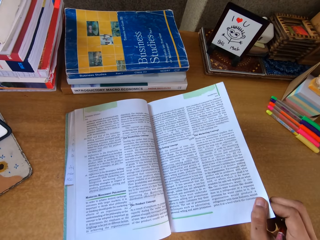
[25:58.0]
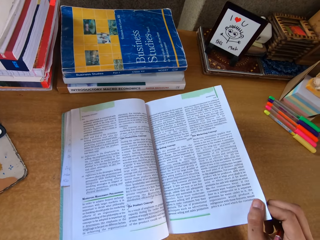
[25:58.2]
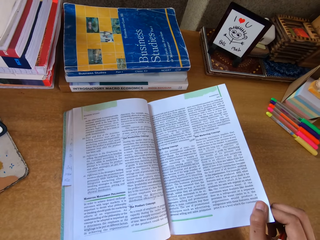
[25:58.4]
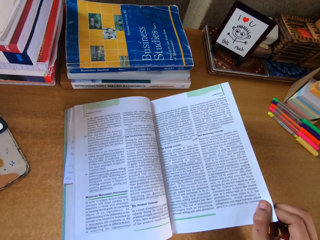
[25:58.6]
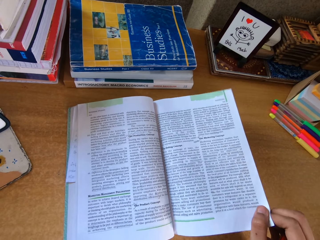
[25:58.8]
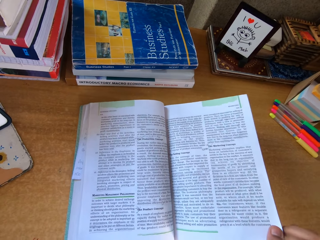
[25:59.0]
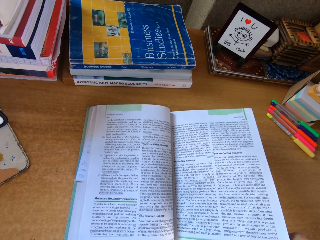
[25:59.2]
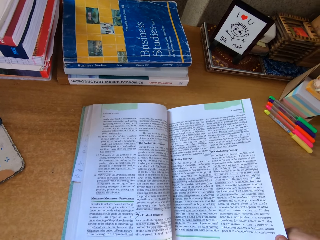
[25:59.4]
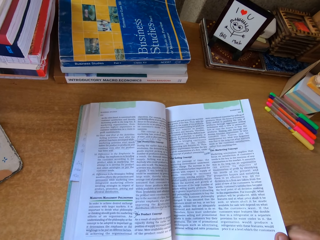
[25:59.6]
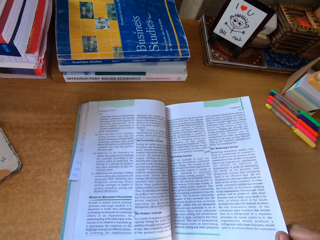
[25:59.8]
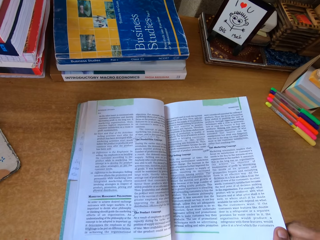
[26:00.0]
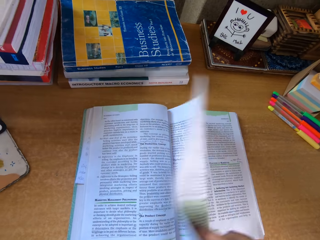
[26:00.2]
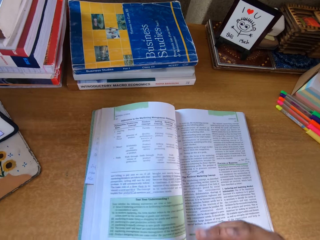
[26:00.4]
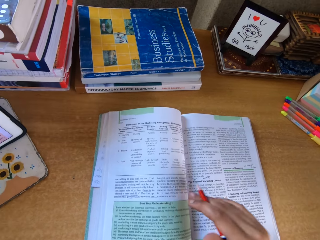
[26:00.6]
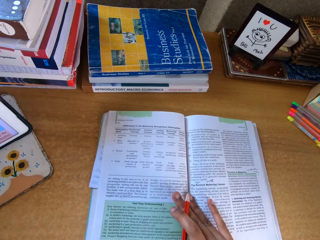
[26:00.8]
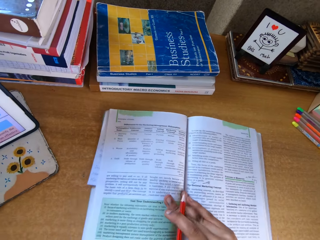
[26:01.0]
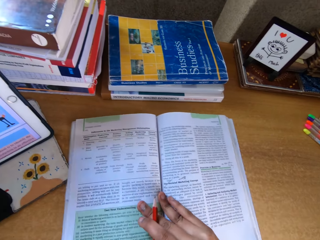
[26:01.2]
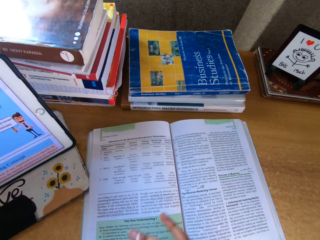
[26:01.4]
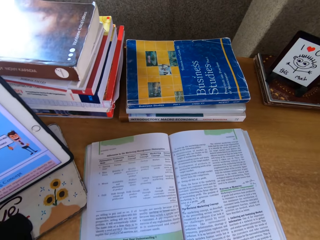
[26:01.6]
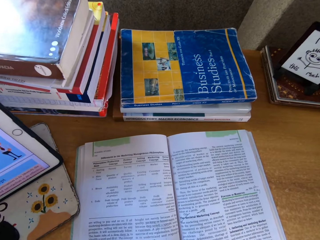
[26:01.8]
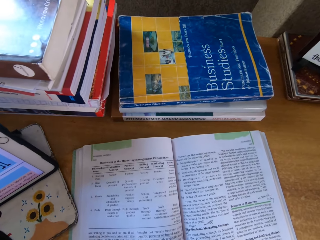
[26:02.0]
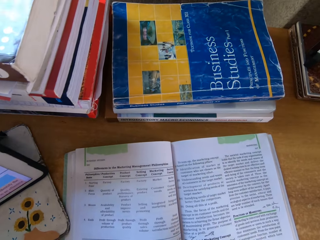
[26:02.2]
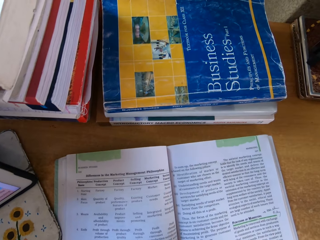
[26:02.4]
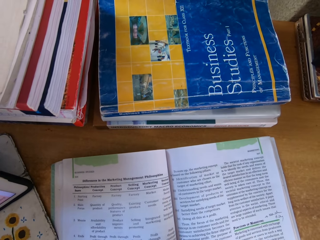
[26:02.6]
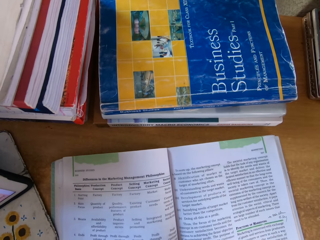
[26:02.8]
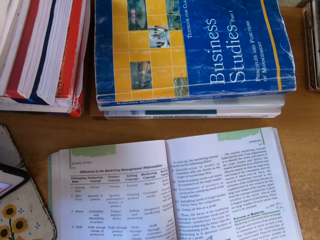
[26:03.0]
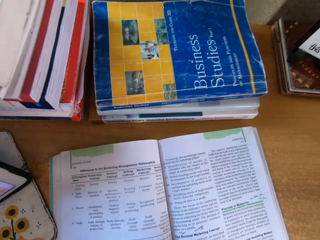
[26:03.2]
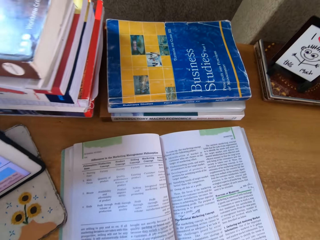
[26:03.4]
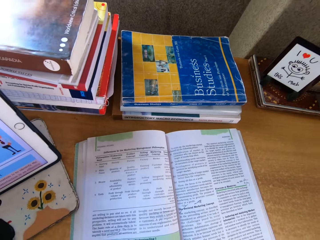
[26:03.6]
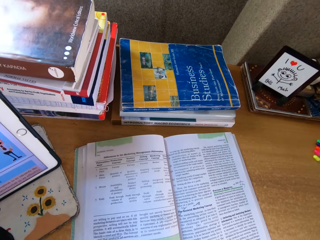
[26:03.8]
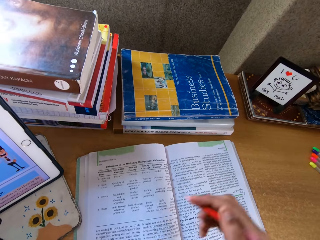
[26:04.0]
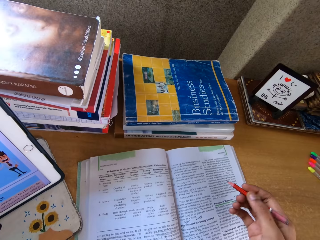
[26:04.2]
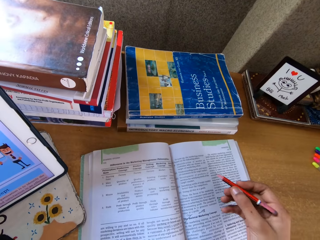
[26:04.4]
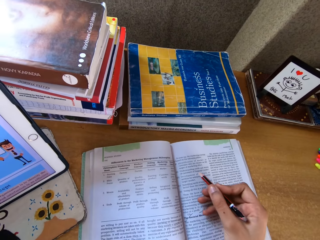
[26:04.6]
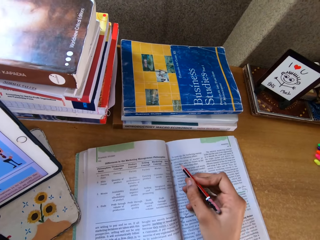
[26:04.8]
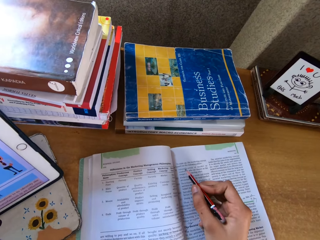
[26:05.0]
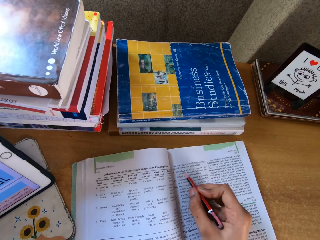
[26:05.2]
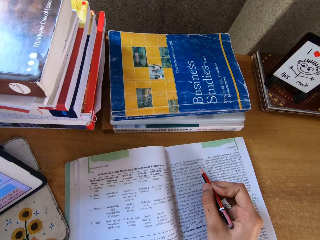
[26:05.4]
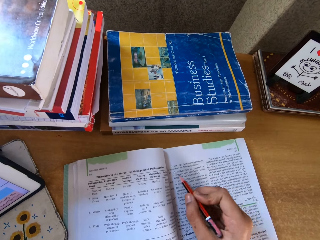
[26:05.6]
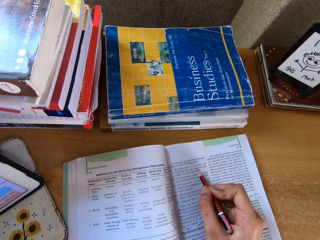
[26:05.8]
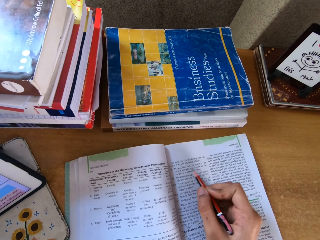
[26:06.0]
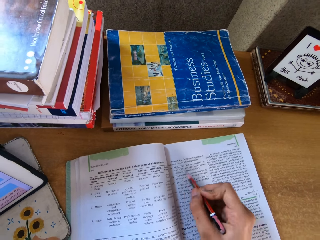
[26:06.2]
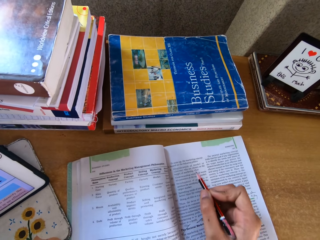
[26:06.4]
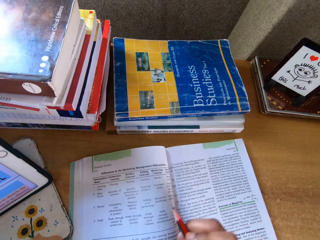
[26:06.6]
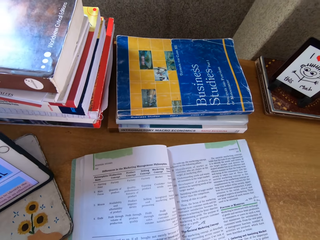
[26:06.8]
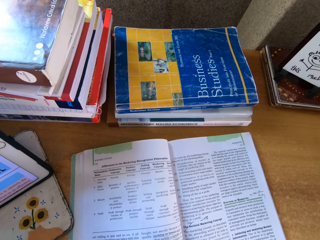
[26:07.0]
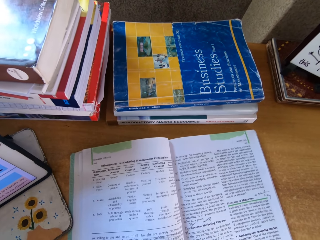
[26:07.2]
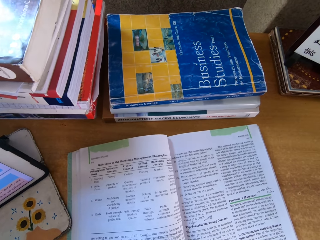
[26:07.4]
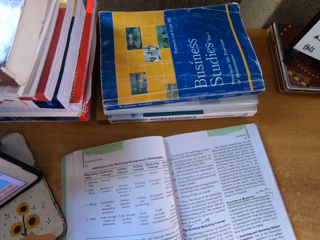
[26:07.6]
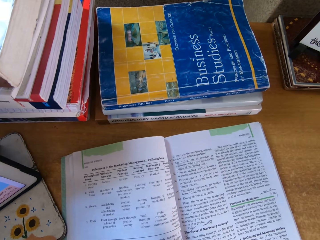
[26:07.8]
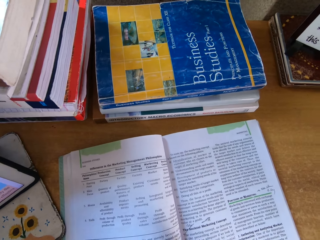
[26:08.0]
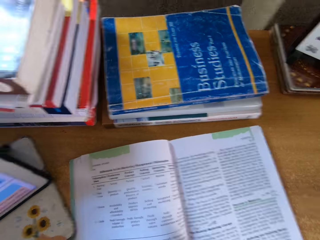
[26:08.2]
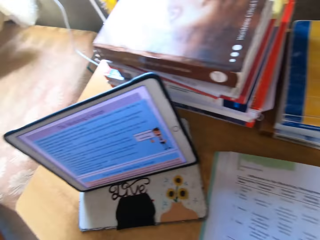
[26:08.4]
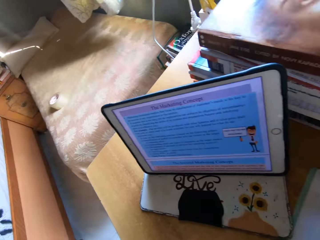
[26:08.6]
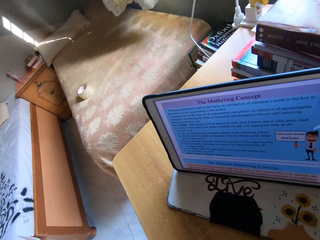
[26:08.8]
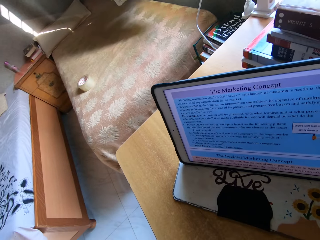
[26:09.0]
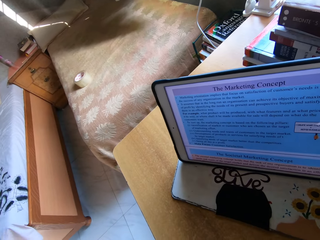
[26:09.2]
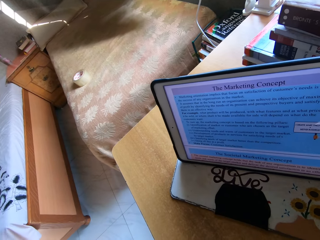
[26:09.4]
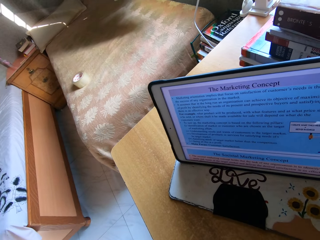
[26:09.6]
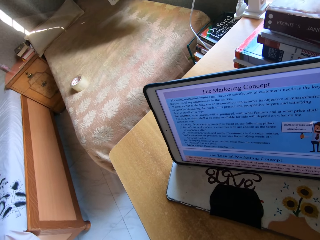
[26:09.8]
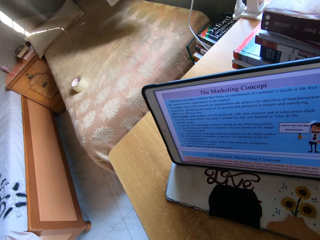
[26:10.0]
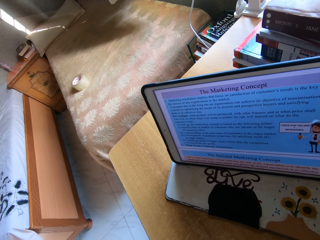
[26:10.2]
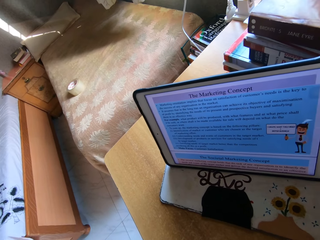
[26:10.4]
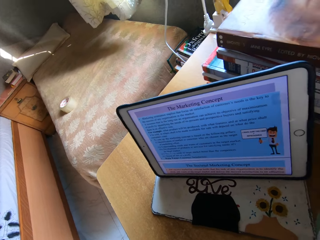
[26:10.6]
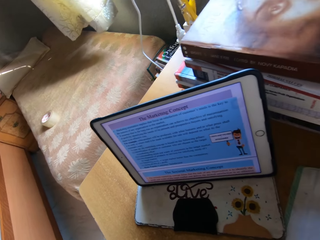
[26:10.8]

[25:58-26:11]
The camera wearer opens the book on top of the table and reads the book on top of the table. They open the book on top of the table, touch the book on top of the table and read the book on top of the table. They point at the book with a pencil and read the book on top of the table. They stare at the cellphone.

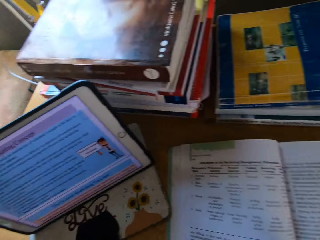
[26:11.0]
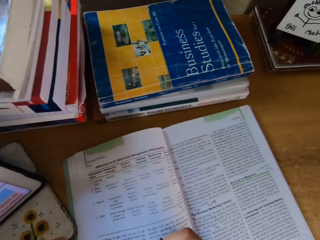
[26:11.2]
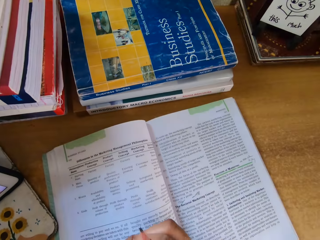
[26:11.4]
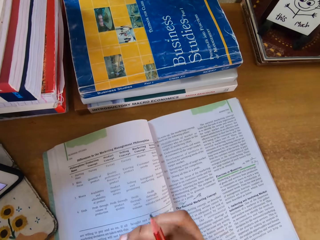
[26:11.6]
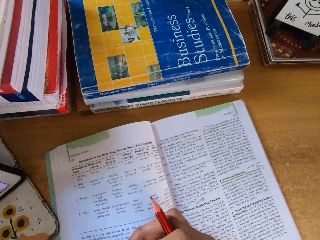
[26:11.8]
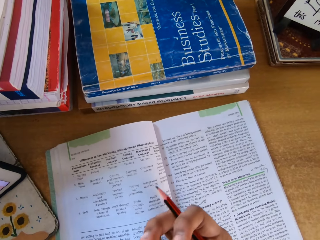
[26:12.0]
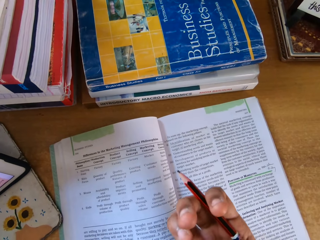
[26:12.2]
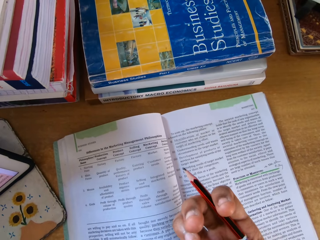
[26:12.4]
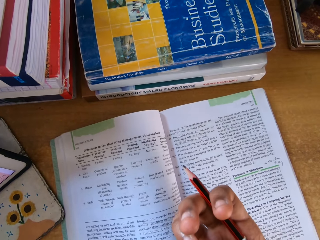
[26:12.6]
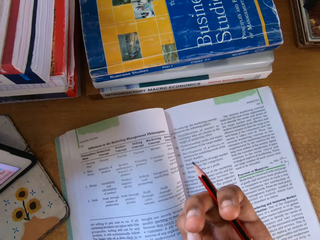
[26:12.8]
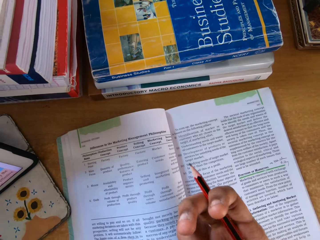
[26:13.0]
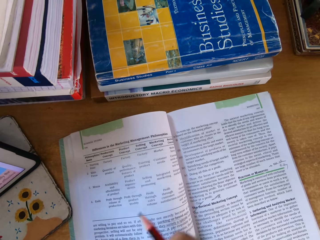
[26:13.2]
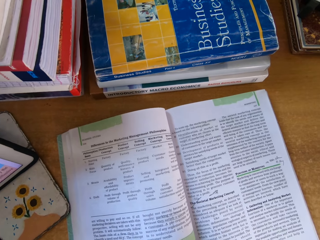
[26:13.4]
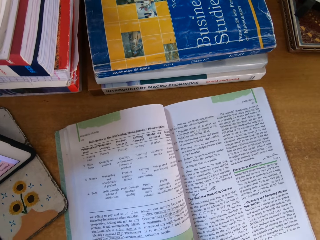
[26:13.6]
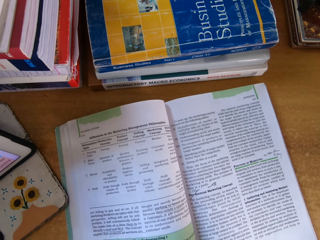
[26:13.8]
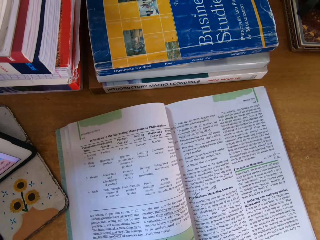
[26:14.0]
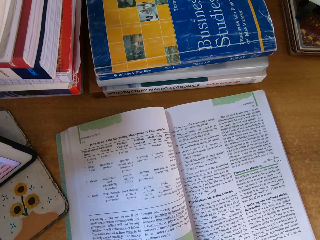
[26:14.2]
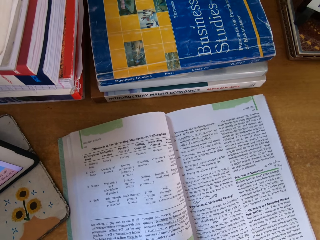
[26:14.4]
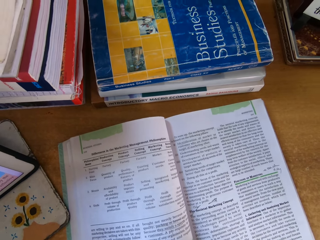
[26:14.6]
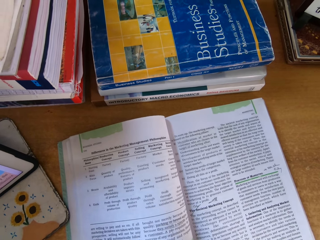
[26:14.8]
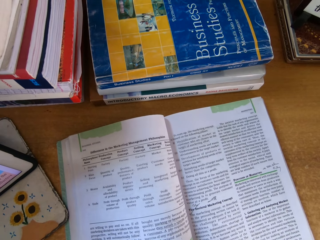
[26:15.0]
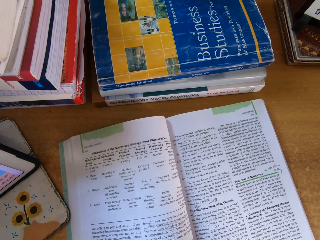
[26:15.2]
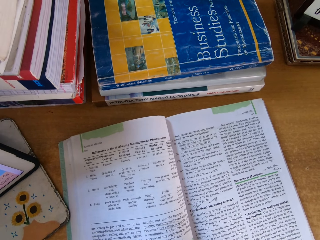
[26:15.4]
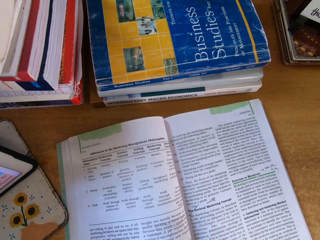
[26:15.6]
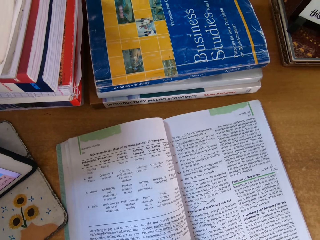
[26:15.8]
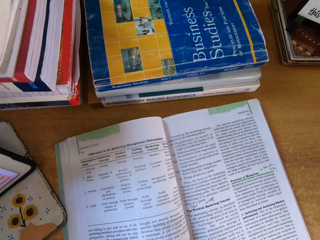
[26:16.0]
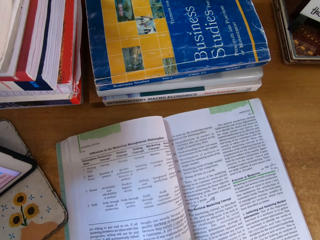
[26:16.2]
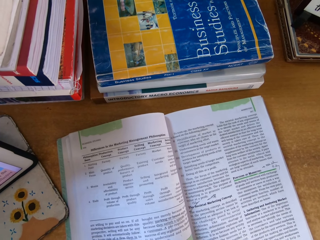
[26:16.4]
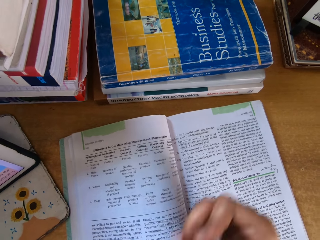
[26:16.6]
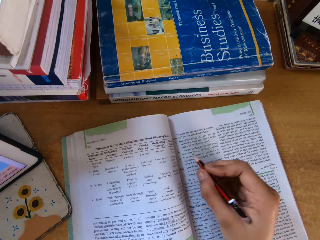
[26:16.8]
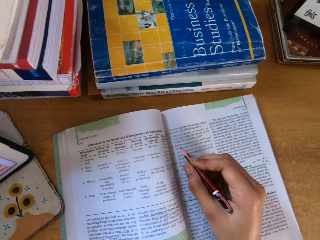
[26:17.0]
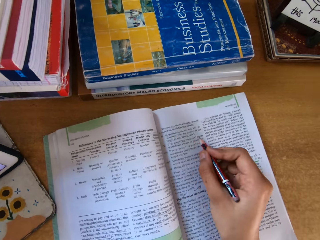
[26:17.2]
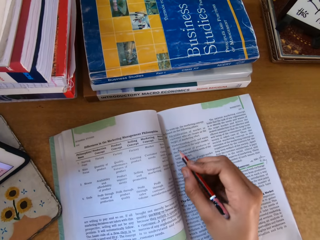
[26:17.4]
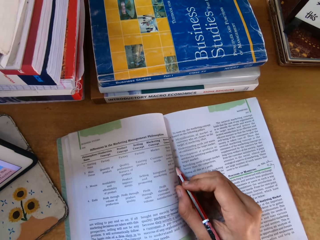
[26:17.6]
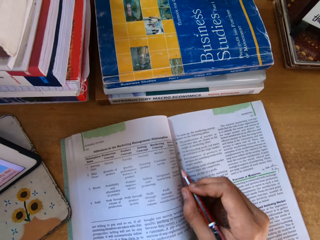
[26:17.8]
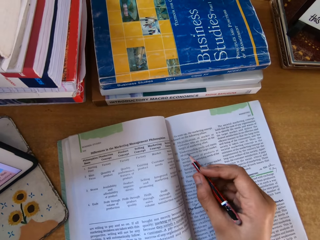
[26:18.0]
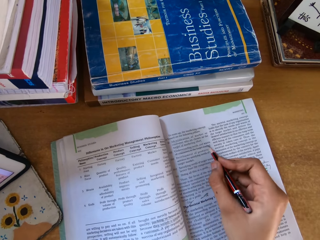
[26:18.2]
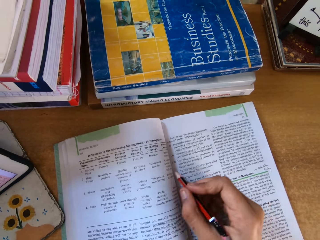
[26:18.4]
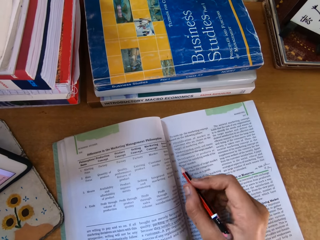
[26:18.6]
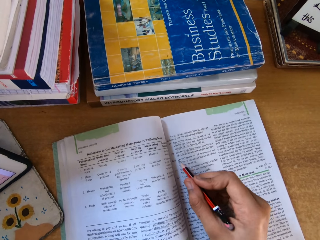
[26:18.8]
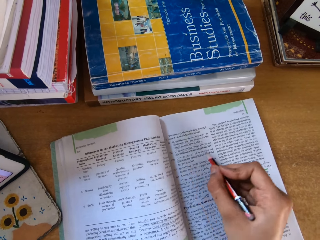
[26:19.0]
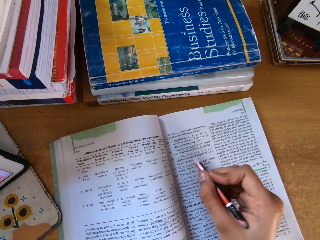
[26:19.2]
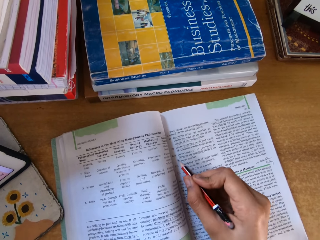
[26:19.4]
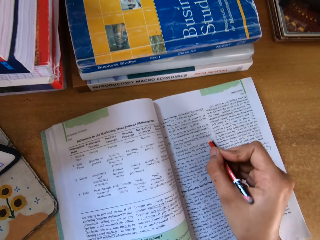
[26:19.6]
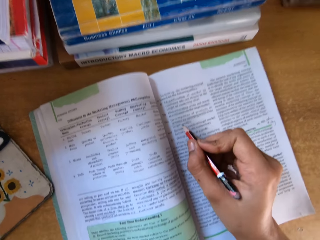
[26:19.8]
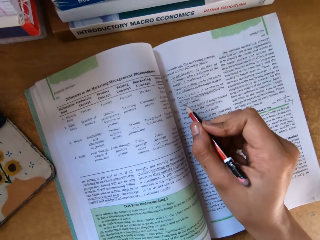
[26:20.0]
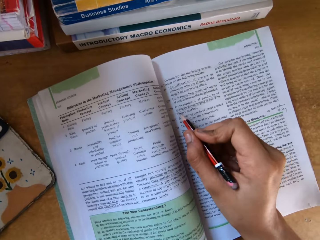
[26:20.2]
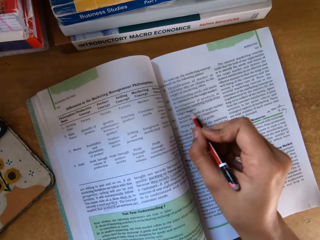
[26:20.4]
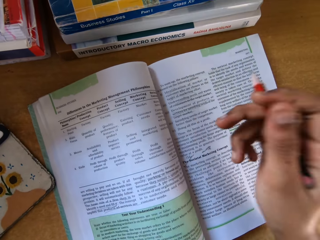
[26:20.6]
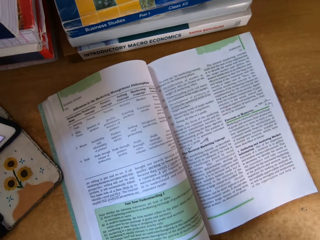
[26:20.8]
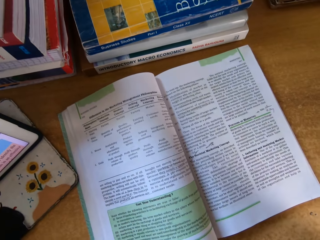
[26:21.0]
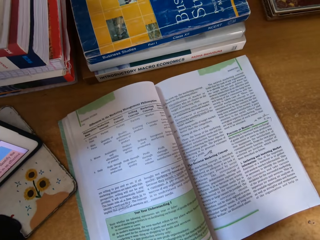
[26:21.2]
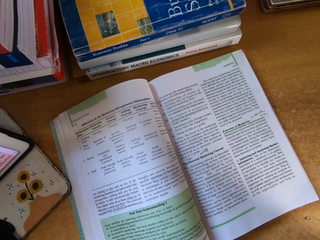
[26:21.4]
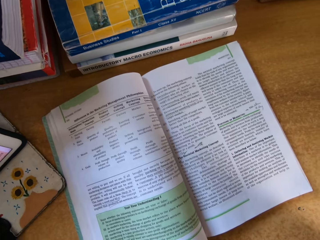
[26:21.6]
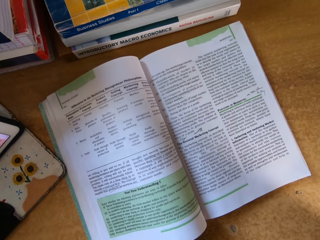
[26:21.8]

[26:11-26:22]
The camera wearer reads the book on top of the table. They point at the book with the pencil.
